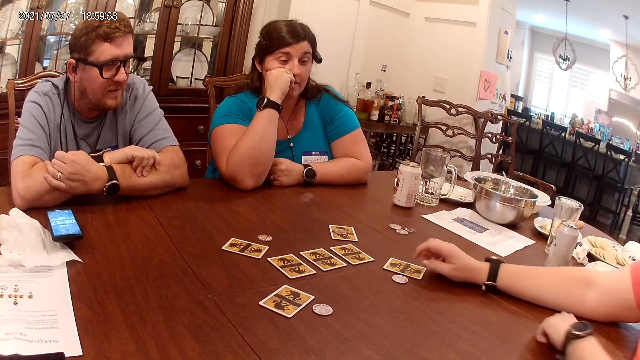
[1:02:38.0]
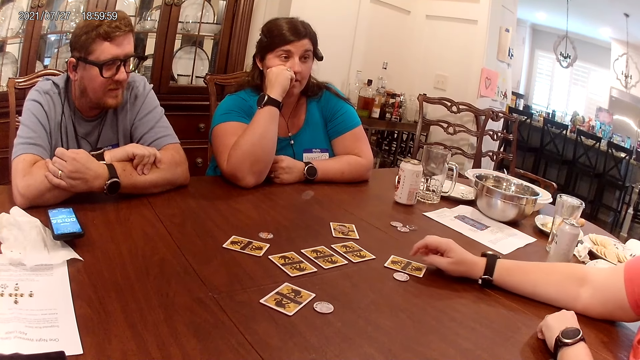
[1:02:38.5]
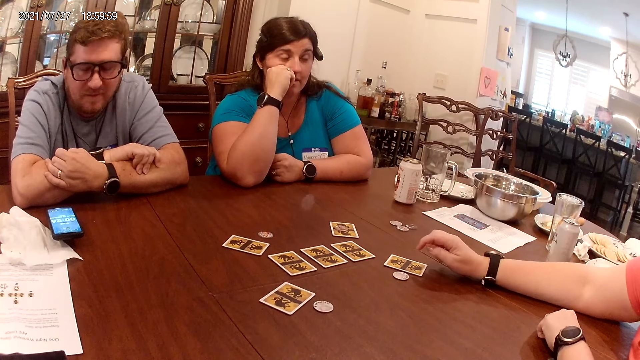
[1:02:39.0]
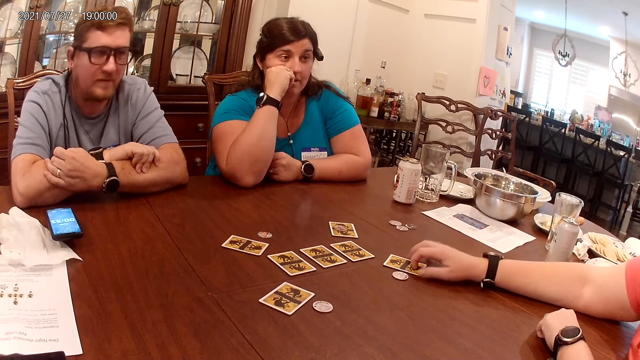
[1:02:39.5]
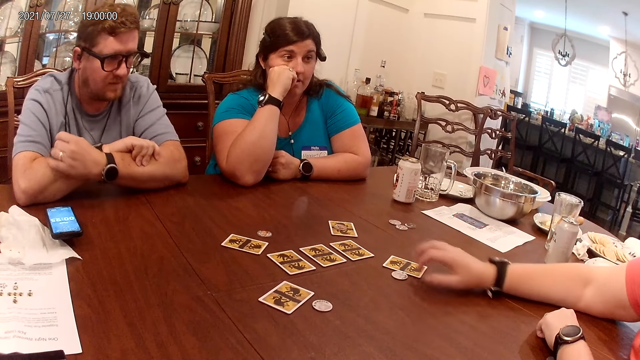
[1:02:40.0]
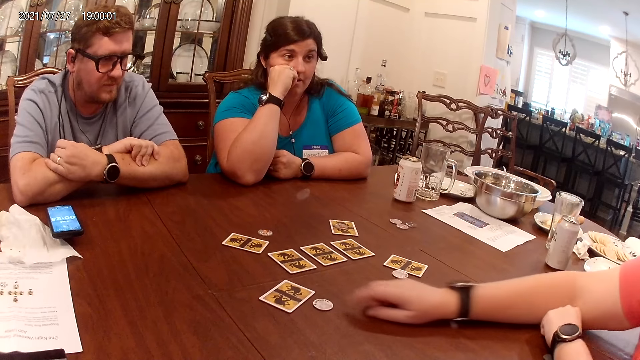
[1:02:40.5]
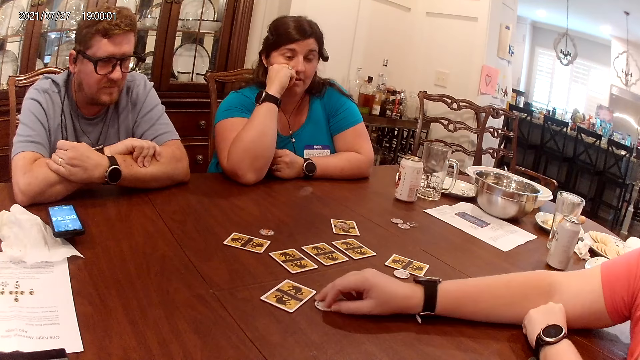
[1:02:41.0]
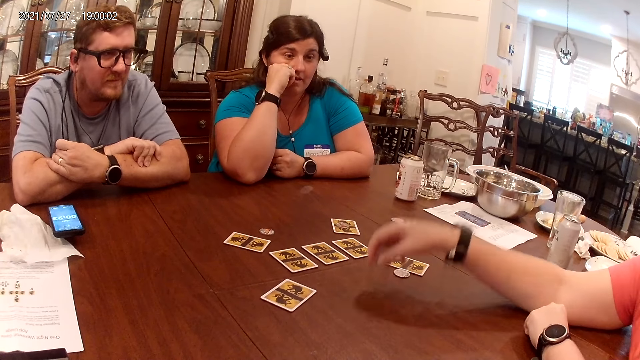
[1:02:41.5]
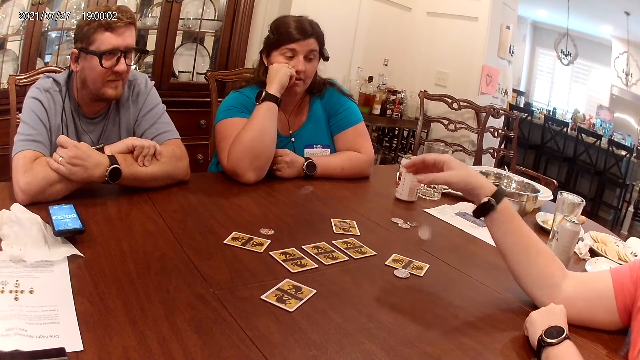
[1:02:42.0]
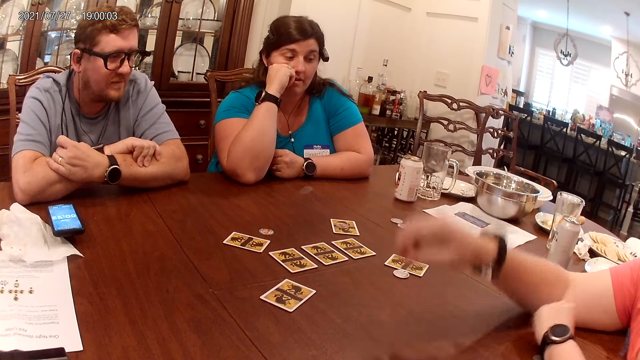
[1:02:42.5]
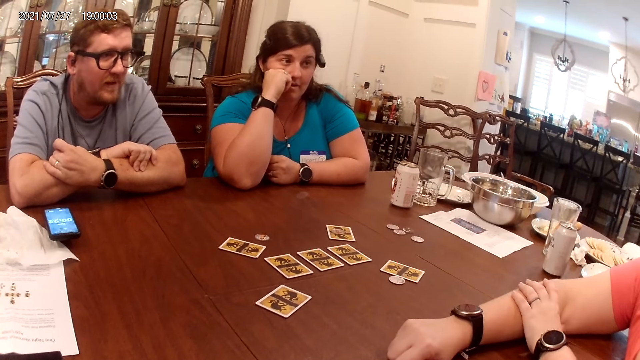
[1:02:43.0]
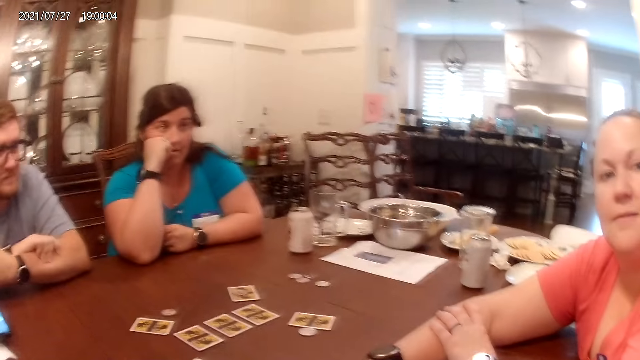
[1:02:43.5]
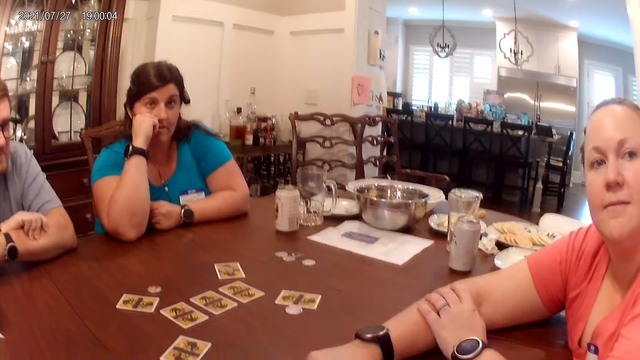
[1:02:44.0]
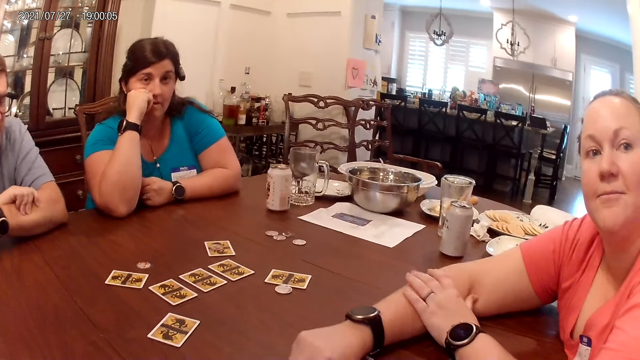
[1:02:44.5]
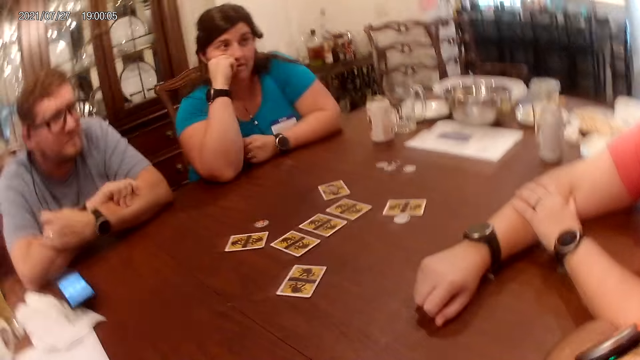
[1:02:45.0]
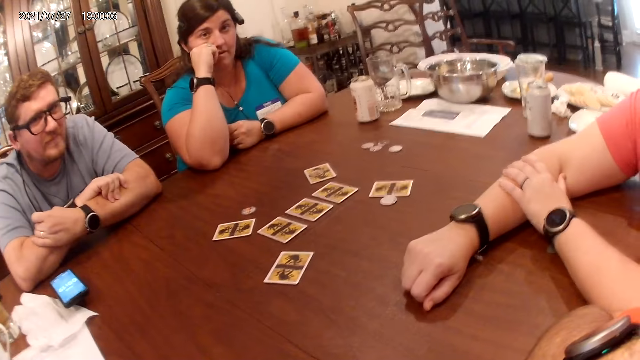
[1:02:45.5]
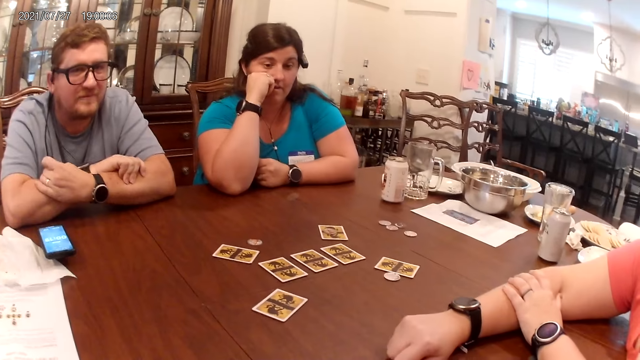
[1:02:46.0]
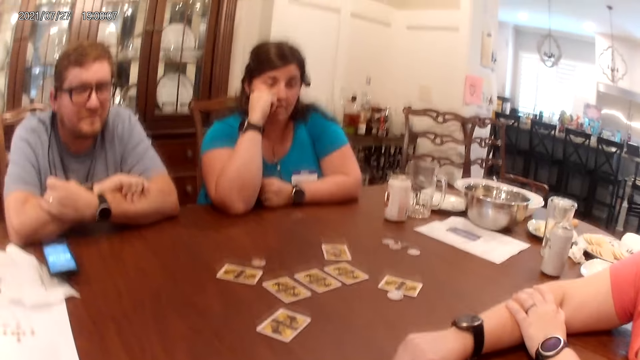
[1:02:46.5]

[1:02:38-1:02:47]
The woman converses with everyone on the table, touches the card on the table with her right hand and picks up the chip from the table with her right hand. Another woman drops the chip on the table with her right hand.

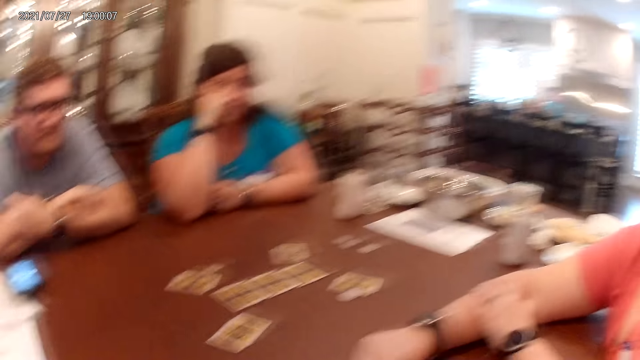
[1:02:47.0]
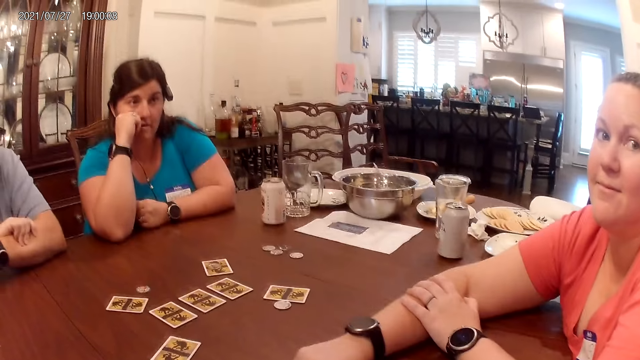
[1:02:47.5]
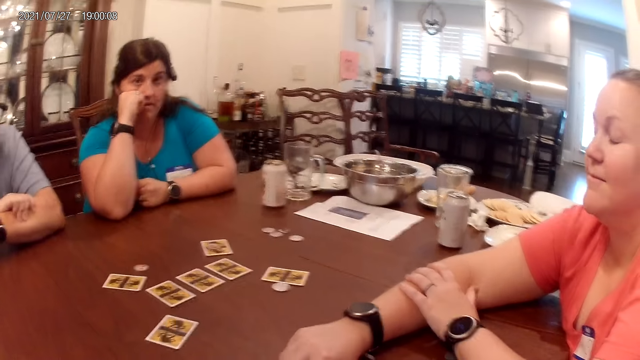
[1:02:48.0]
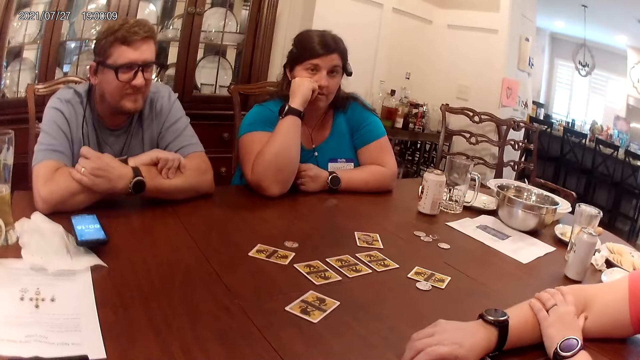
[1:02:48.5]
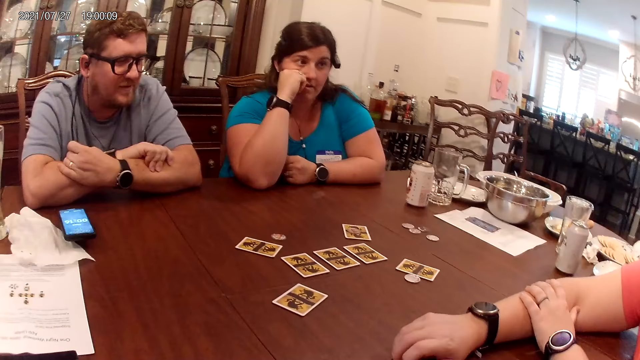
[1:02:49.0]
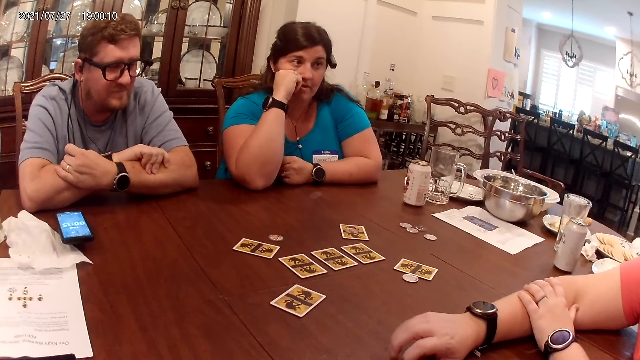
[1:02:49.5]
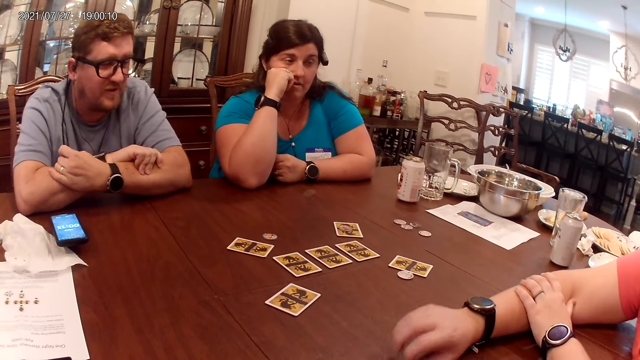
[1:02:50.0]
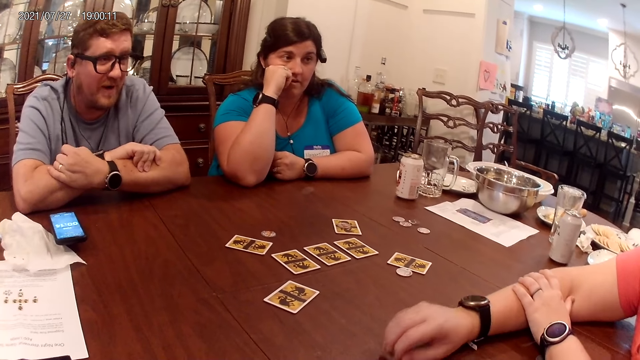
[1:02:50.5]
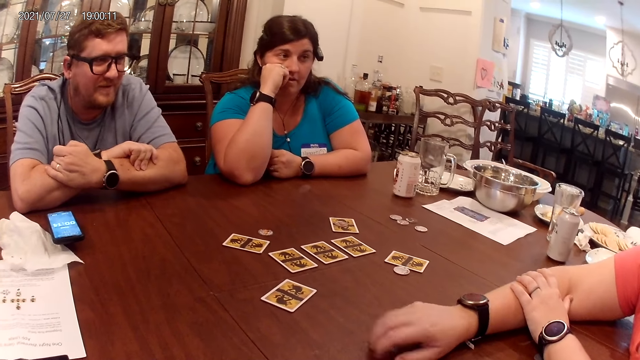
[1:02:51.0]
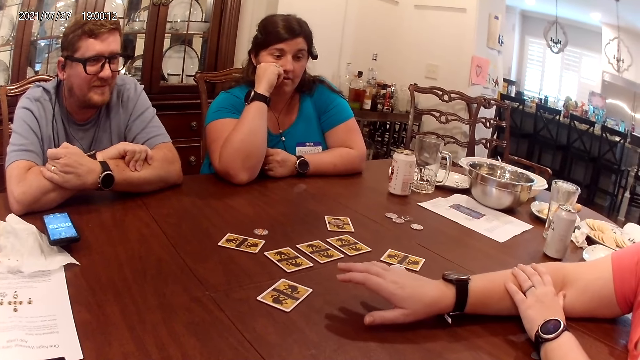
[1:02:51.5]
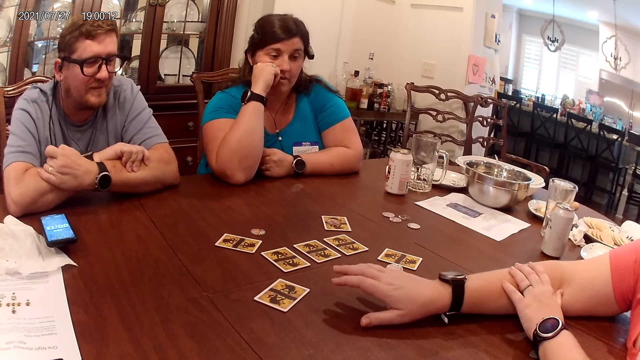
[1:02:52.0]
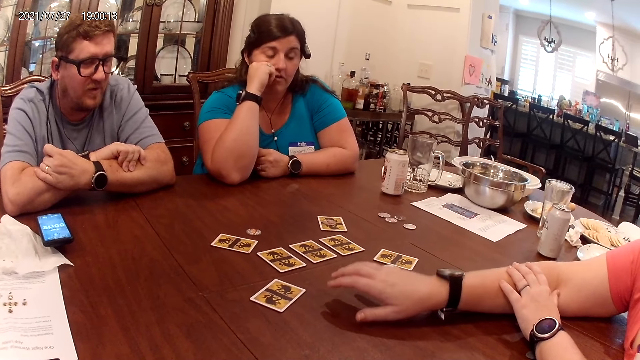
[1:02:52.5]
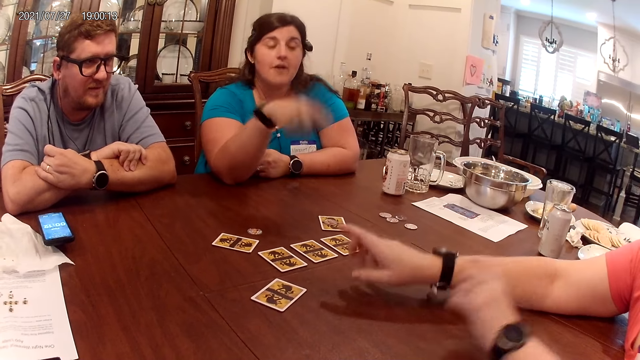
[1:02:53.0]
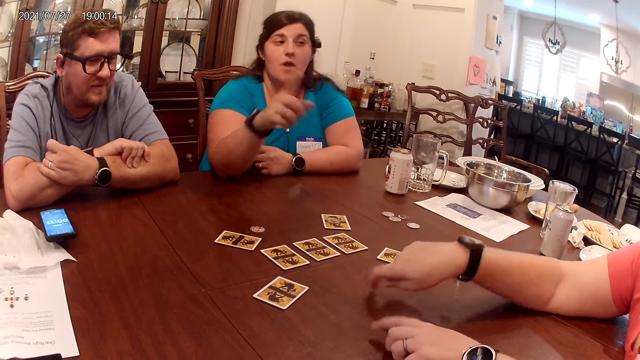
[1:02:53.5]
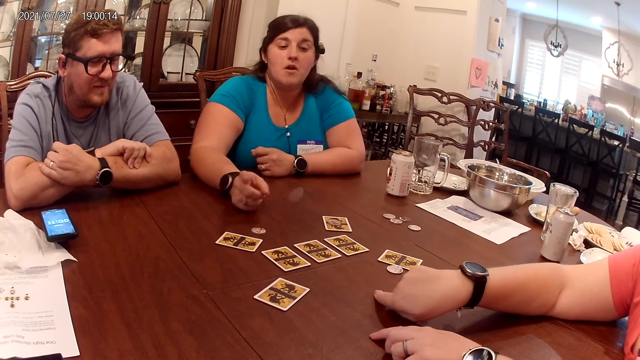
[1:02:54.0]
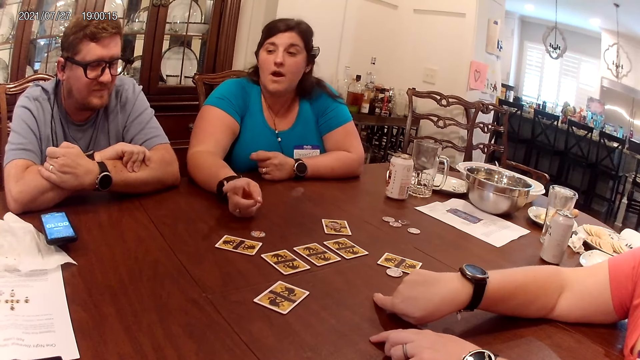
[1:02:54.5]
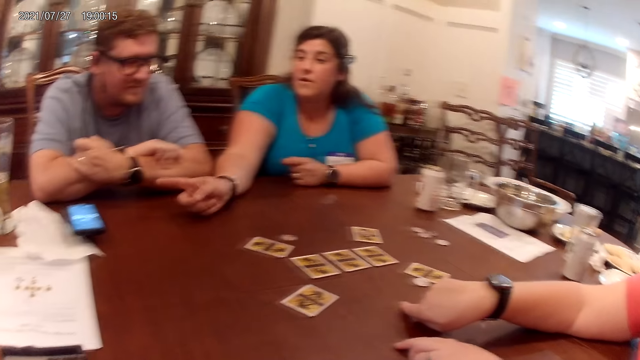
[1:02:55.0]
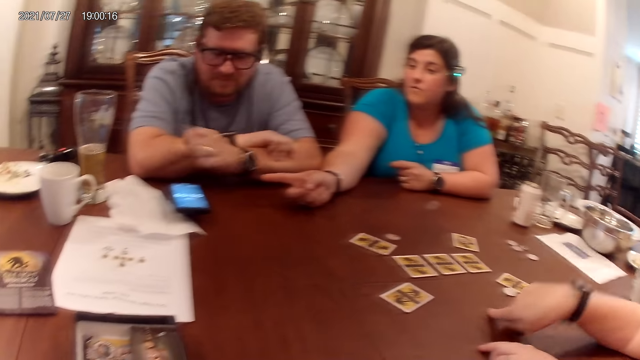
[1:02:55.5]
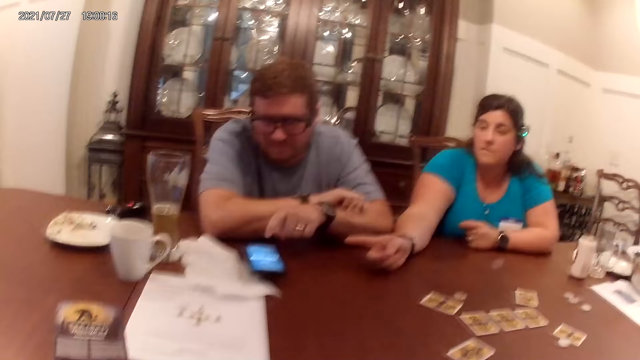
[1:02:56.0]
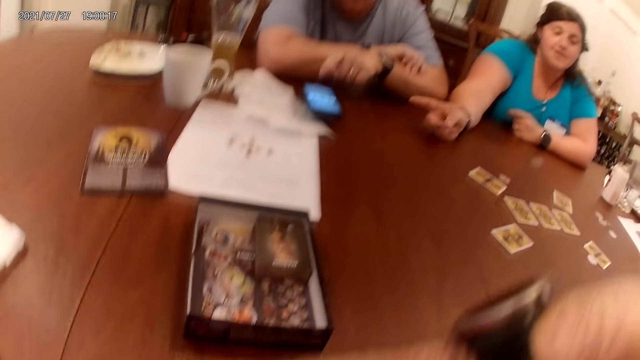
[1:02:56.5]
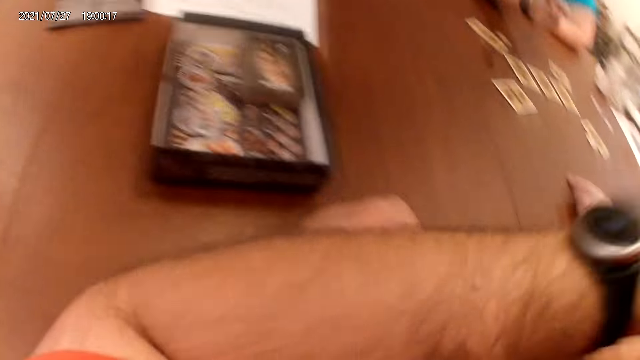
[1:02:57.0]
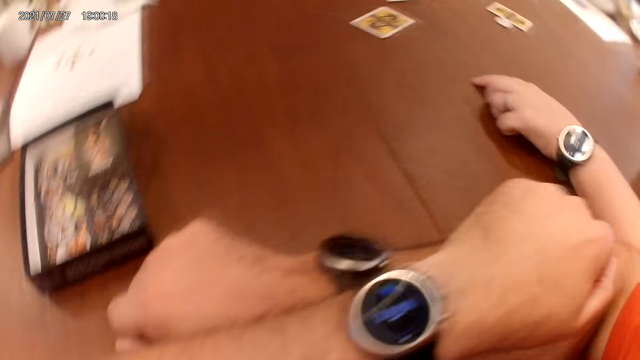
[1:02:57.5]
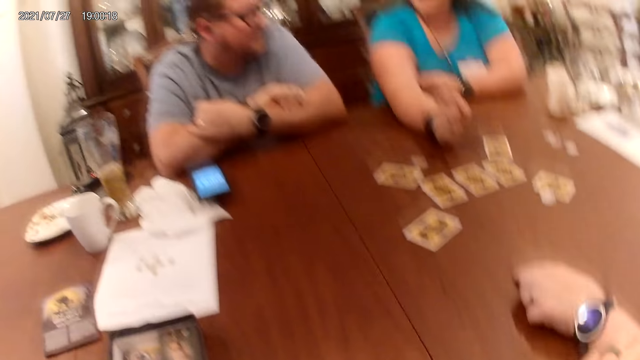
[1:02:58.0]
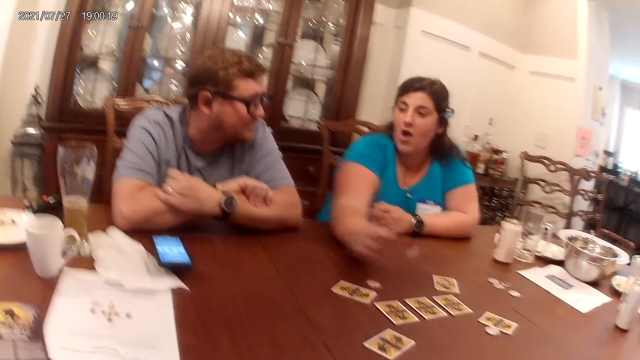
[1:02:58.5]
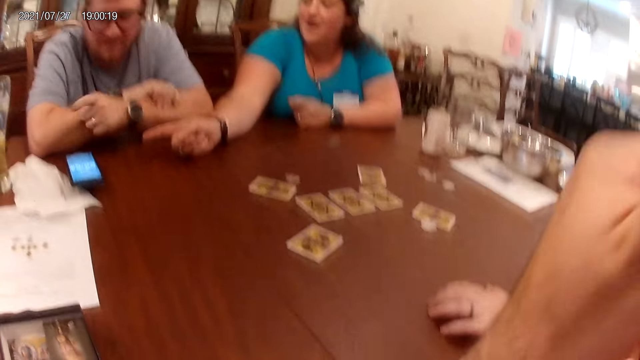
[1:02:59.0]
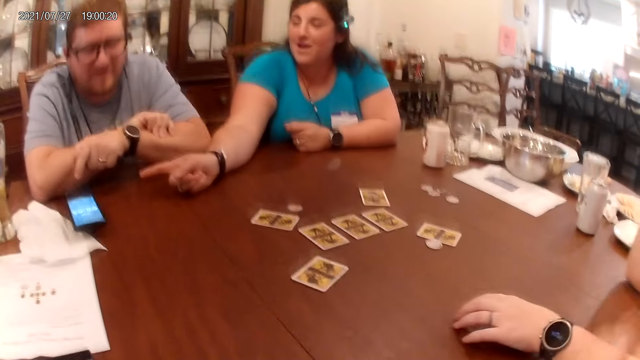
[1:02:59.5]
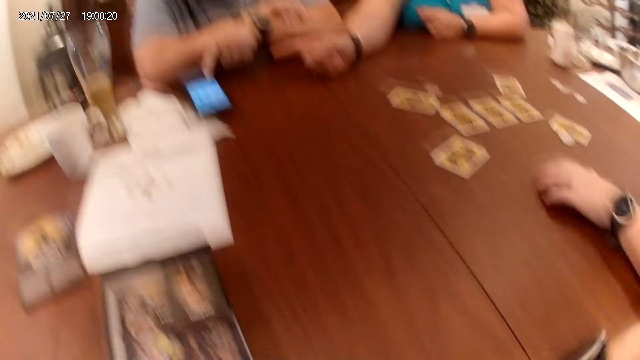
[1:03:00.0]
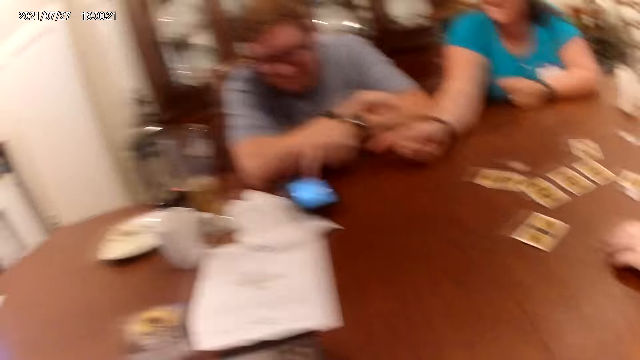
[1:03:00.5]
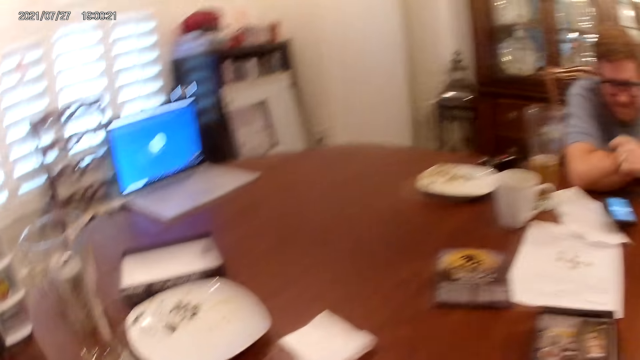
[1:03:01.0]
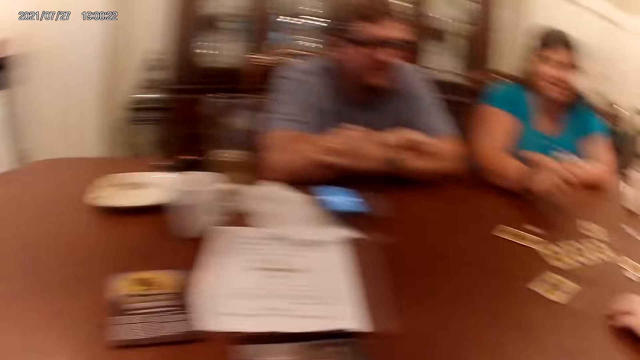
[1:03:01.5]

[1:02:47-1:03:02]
The woman hits her right fingers on the table. The woman converses with everyone on the table. Another woman converses with everyone on the table. The camera wearer places his left arm on his right hand on the table. He scratches his face with his left hand.
